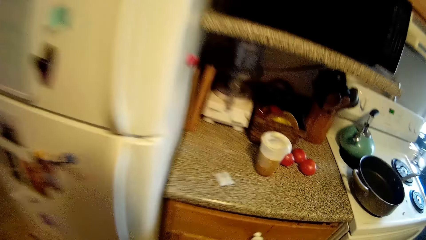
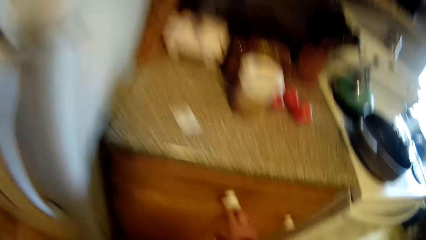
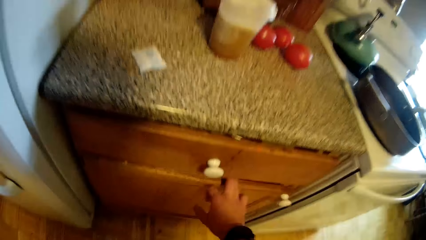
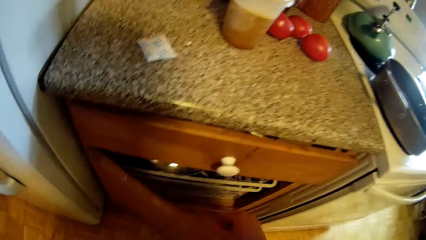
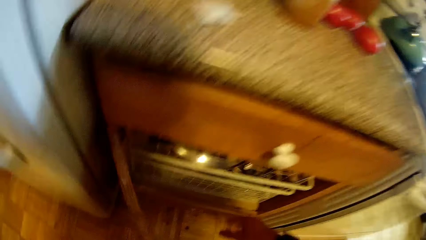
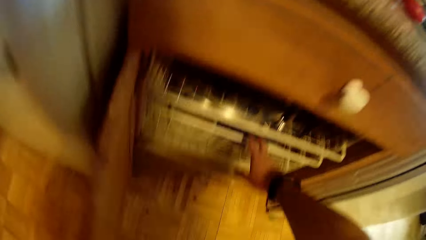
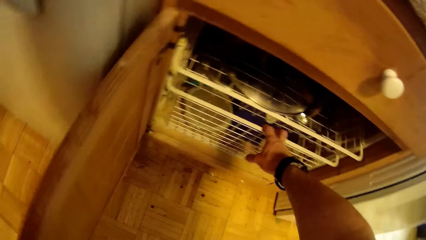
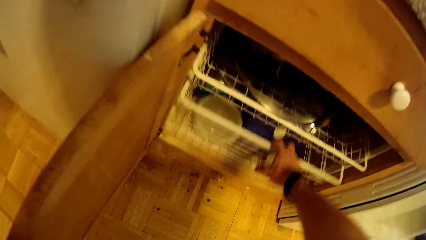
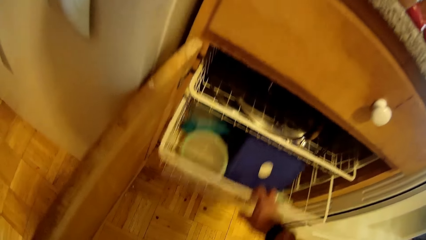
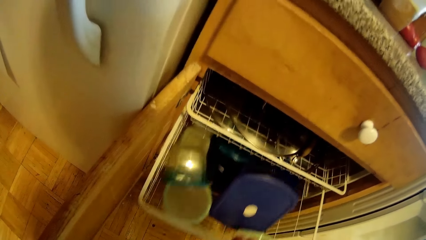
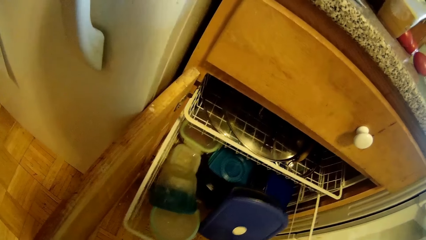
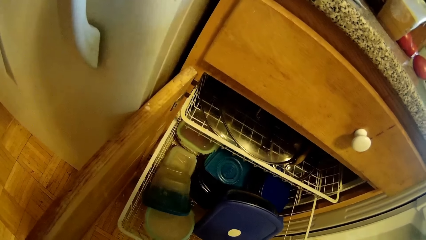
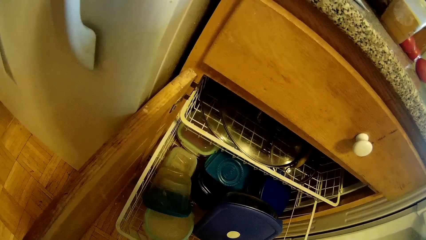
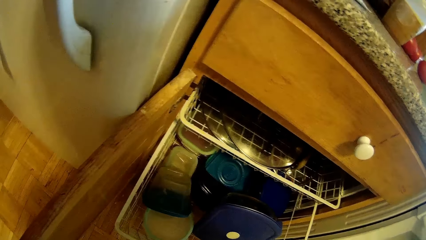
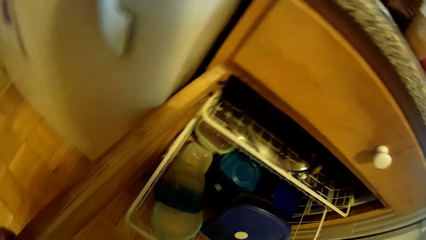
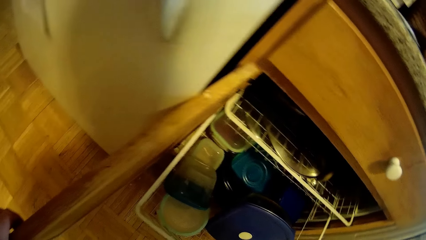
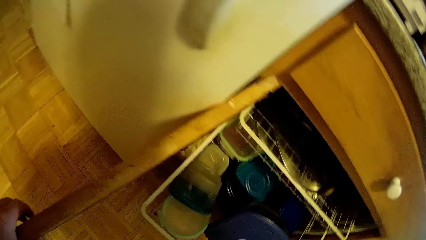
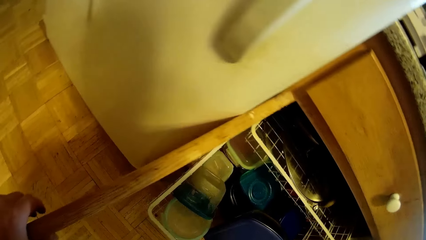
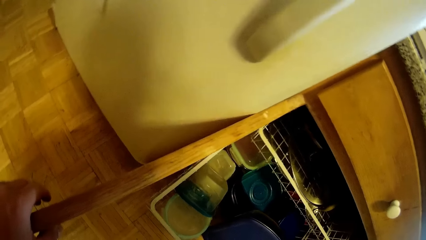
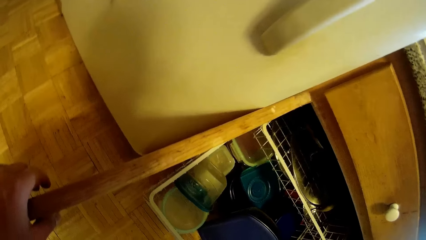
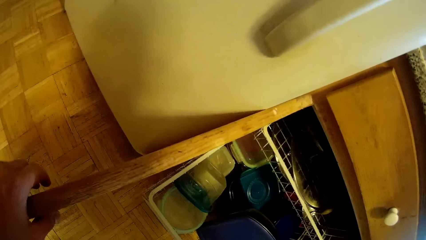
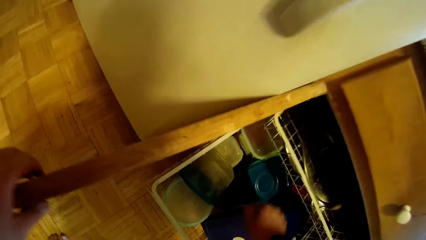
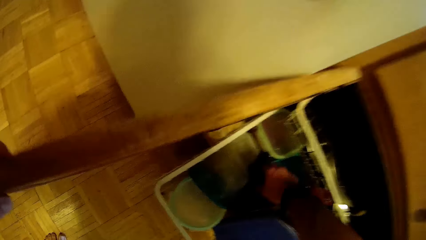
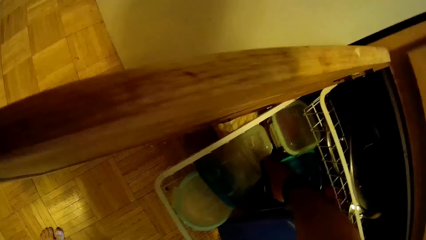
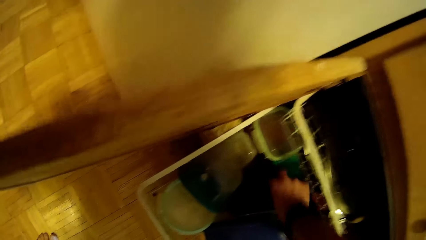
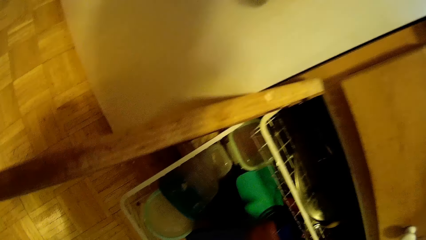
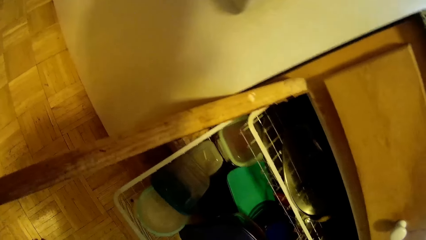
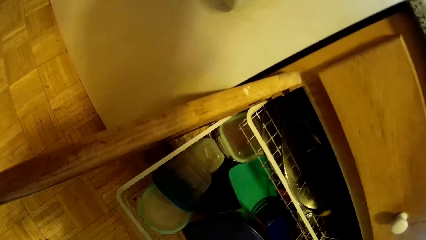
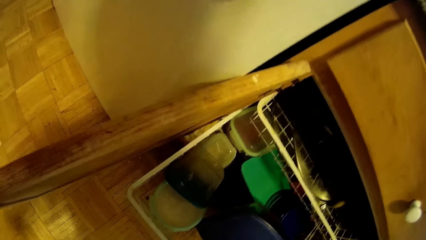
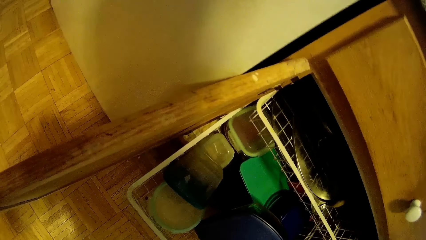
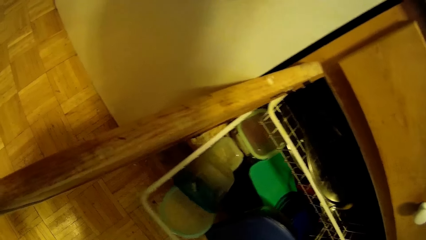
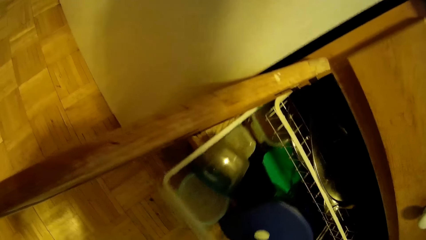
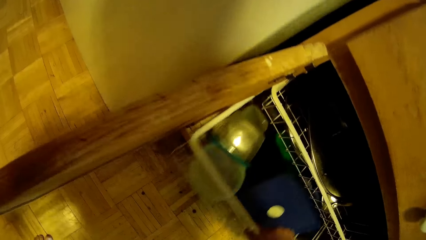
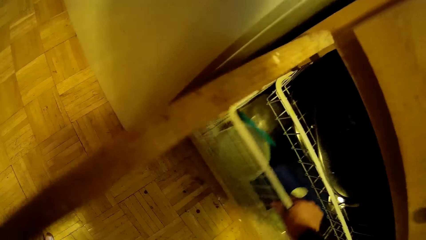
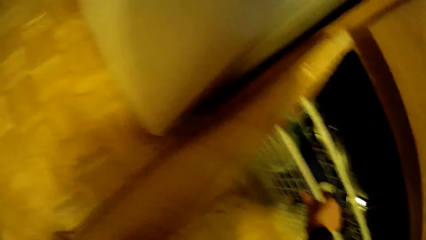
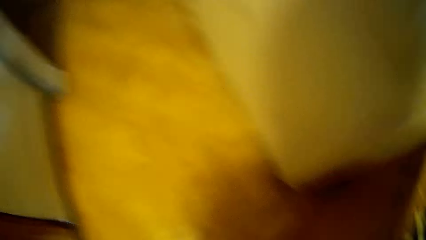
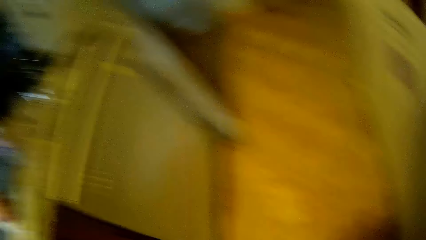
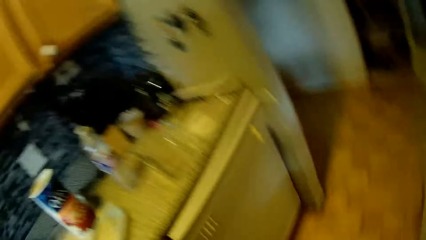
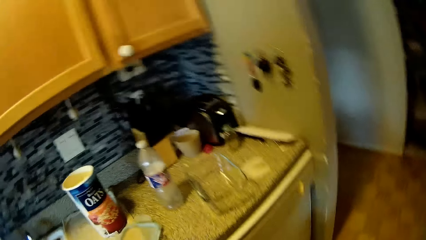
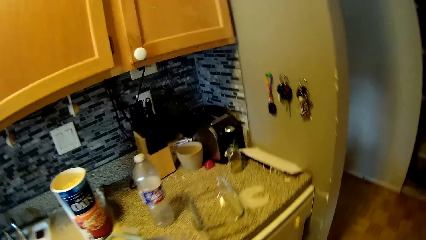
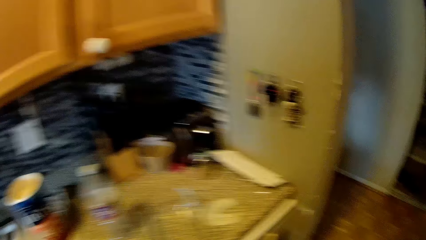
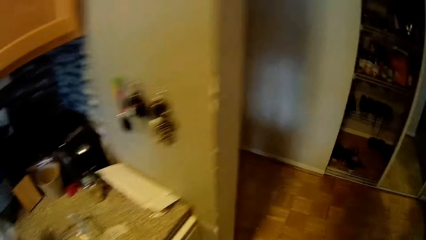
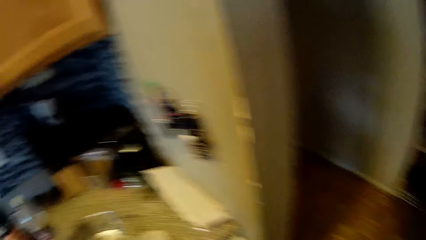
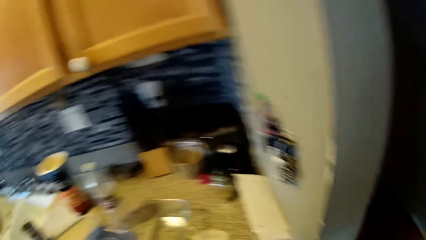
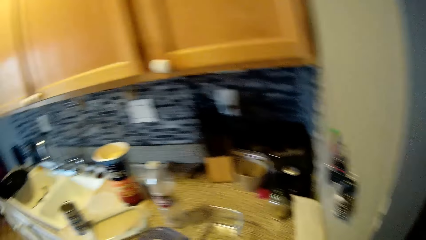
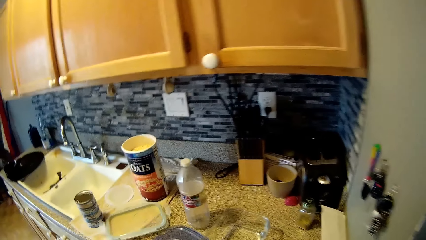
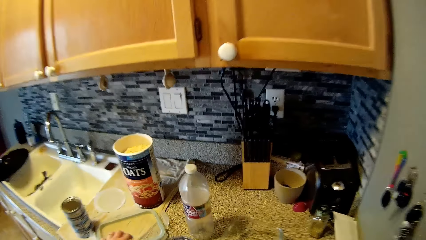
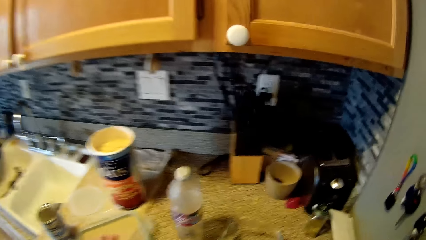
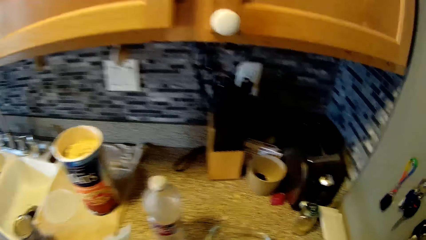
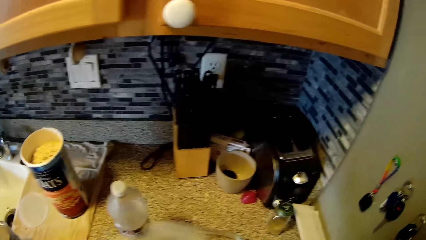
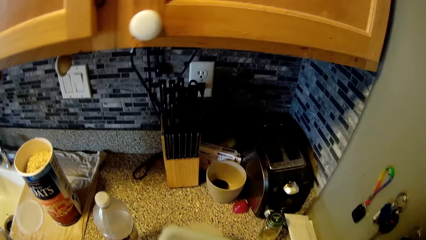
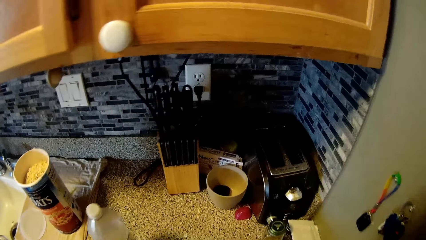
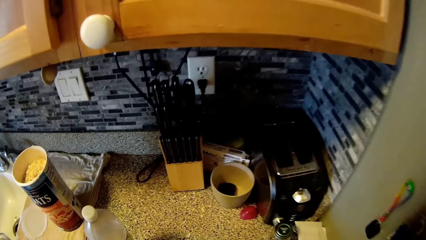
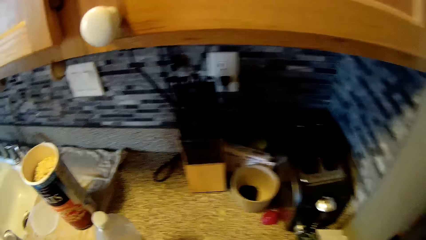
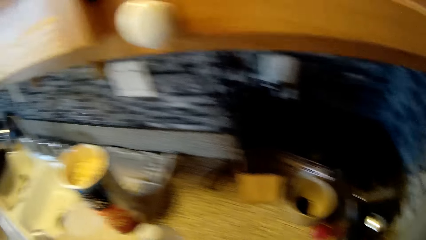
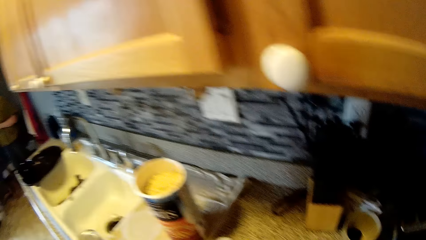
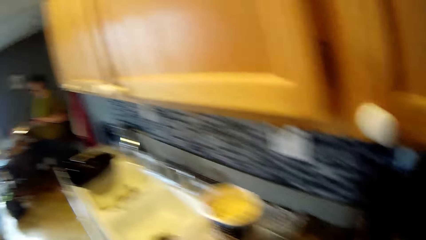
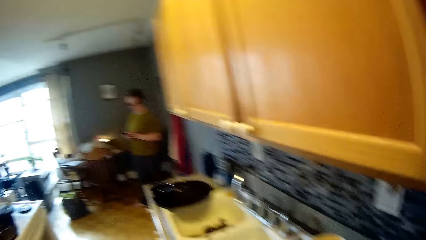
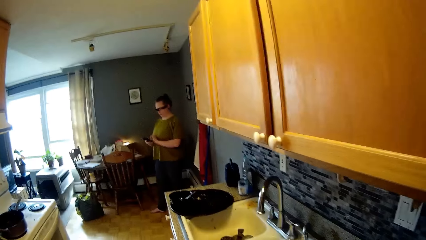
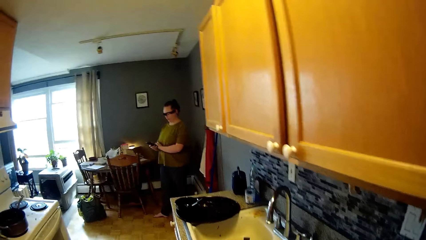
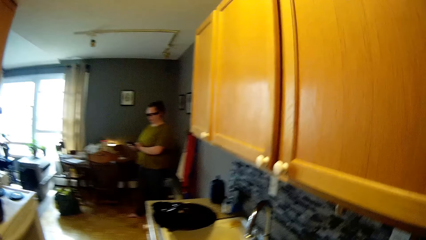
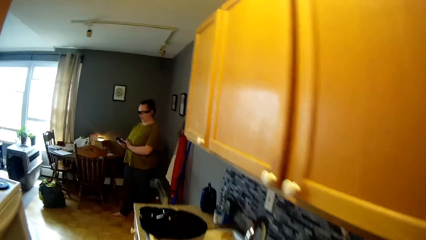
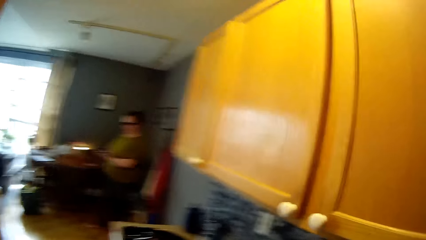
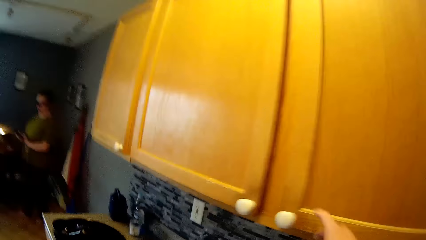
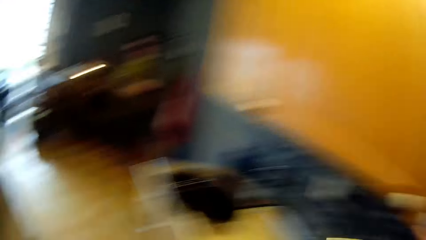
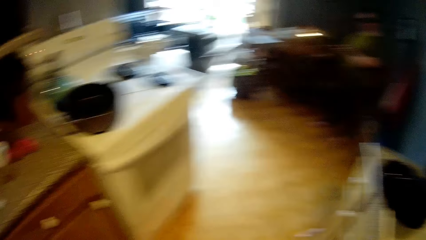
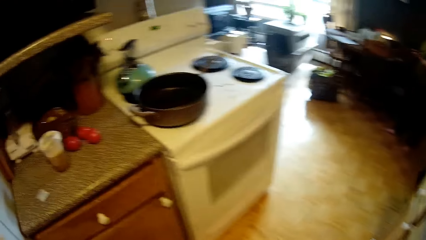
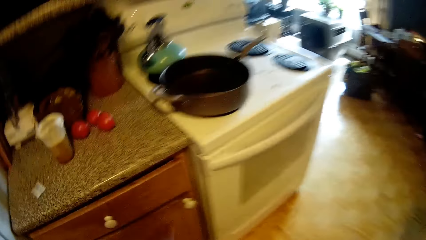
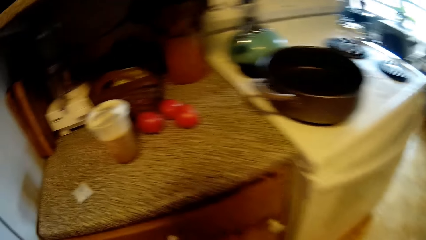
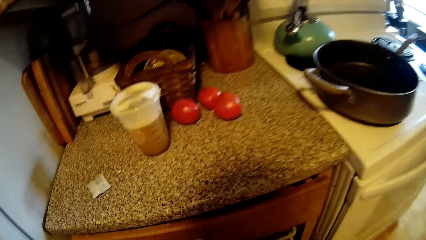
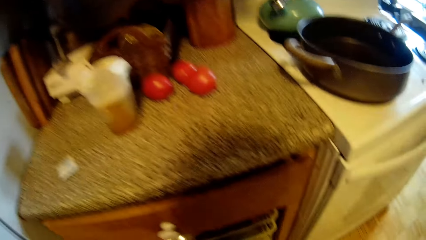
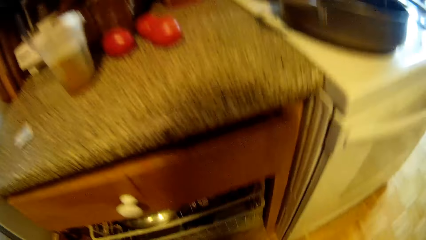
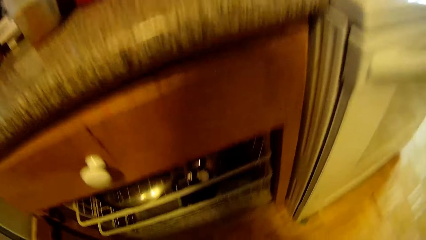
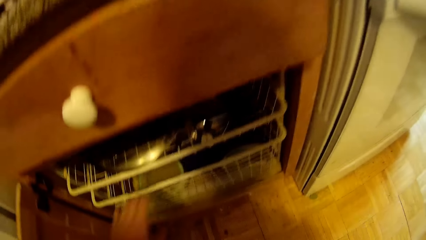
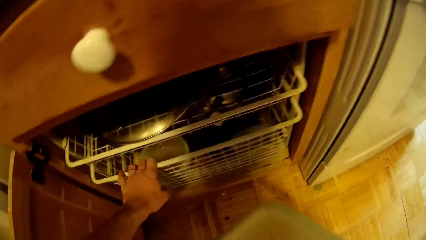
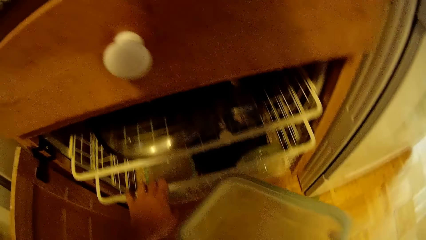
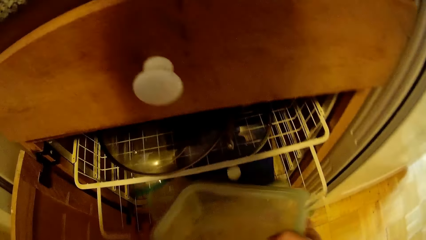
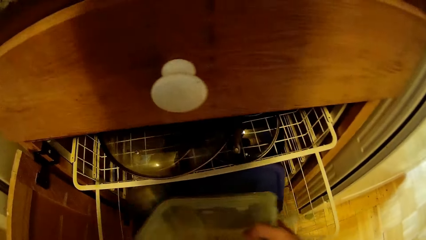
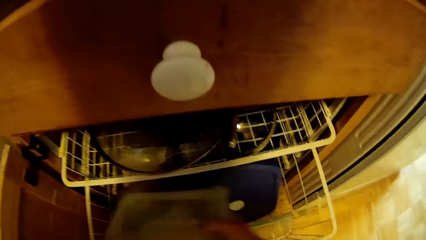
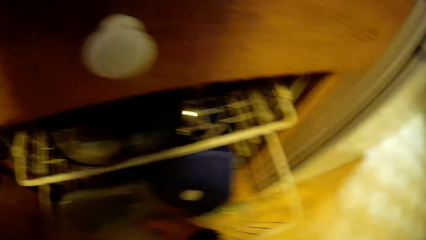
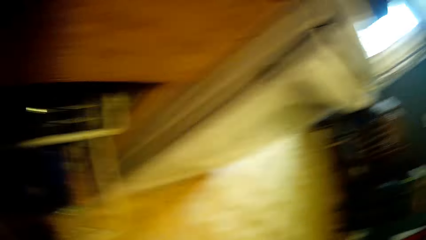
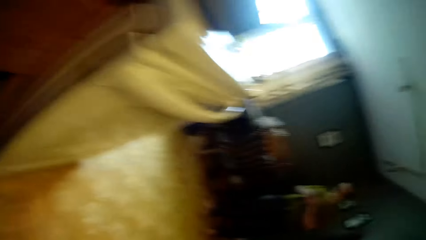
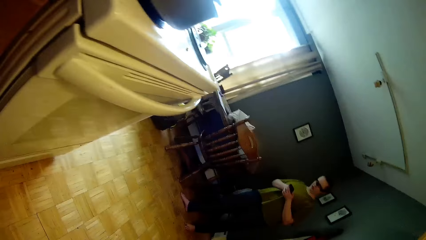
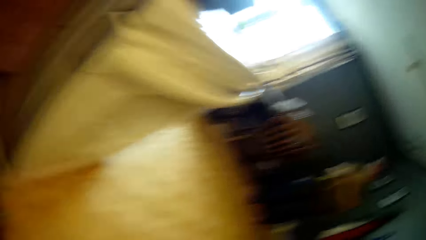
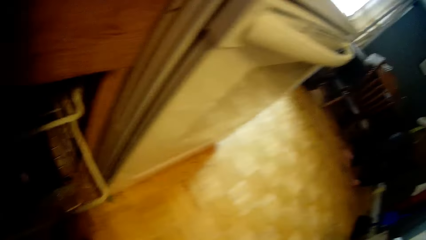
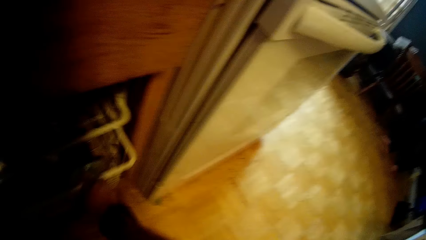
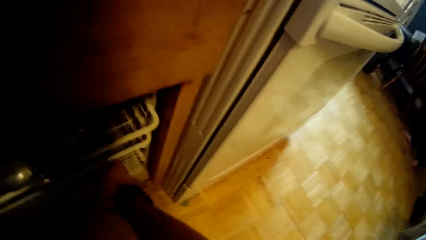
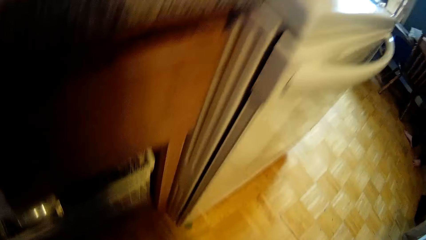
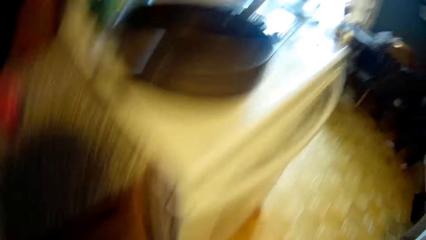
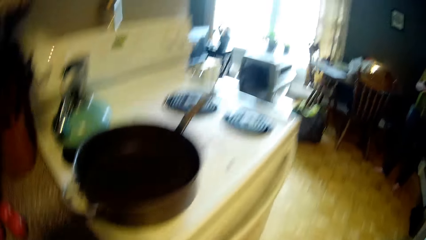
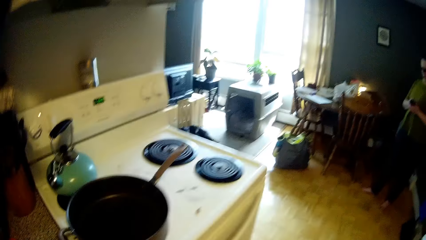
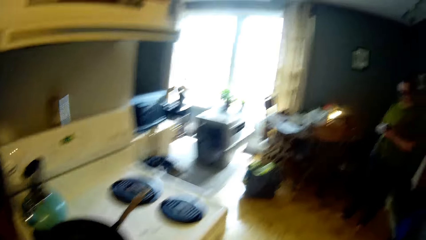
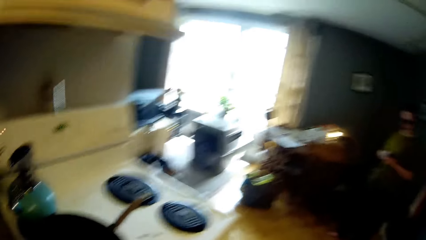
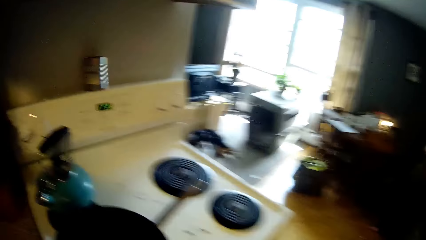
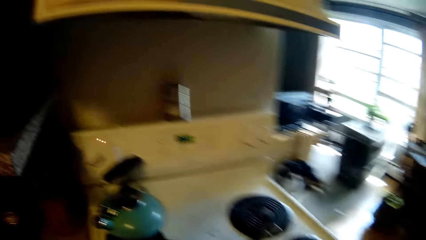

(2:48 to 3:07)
The camera wearer walks around. He opens a kitchen cabinet with his right hand. He pulls a rack in the cabinet with his right hand. He pulls out a plate from the rack with his right hand. He pushes in the rack with his right hand. He closes the cabinet with his left hand. He drops the plate on the countertop with his left hand. He picks up a plate cover on the countertop with his left hand. He walks around. He drops the plate cover on a plate on the countertop with his left hand. He touches a cabinet door with his right hand. He opens the kitchen cabinet with his left hand. He pulls out the rack with his left hand. He drops the plate cover in his right hand in the rack. He pushes in the rack with his right hand.
